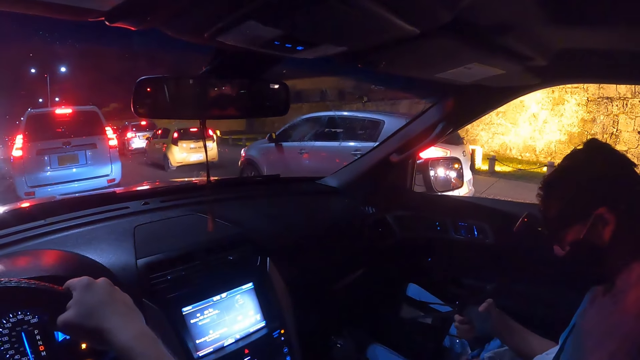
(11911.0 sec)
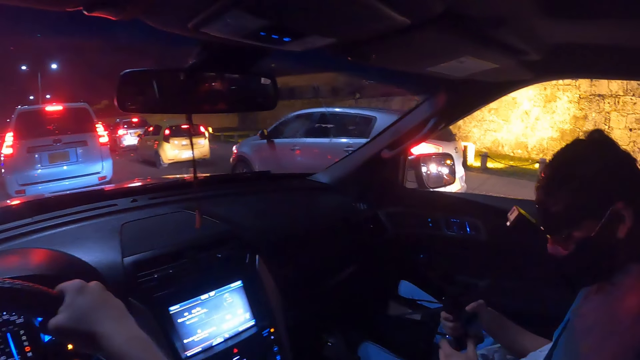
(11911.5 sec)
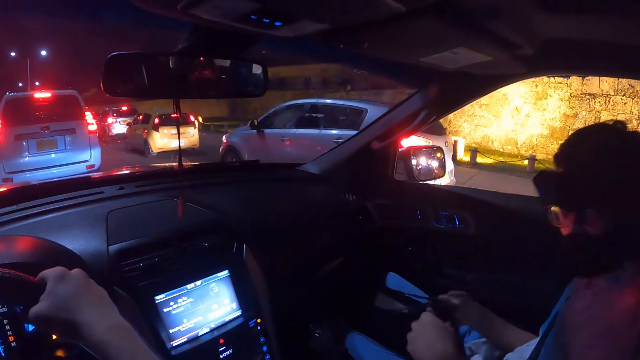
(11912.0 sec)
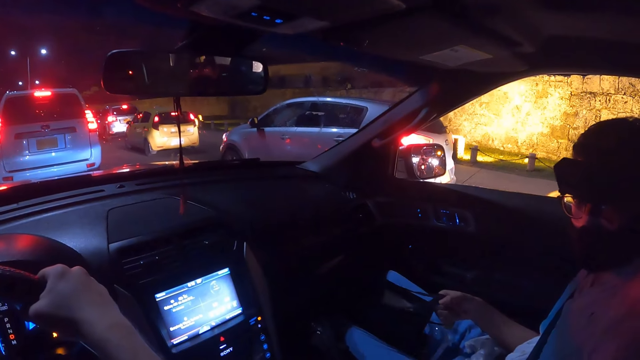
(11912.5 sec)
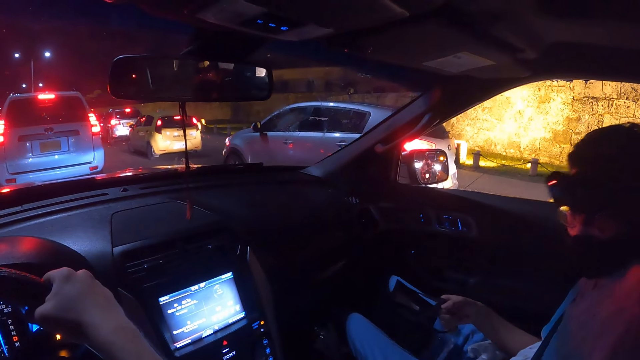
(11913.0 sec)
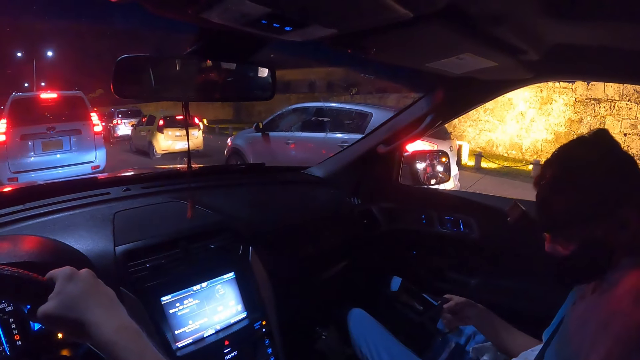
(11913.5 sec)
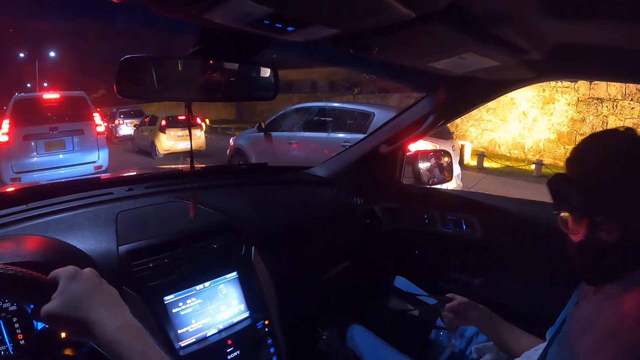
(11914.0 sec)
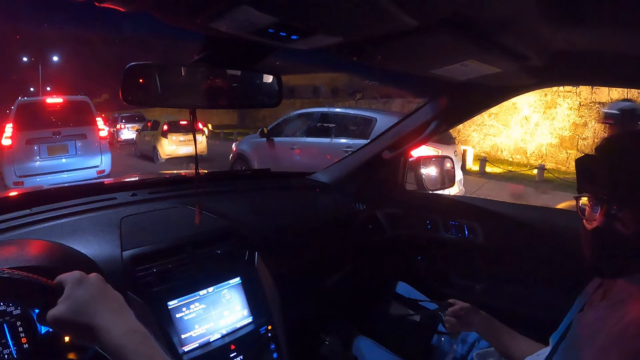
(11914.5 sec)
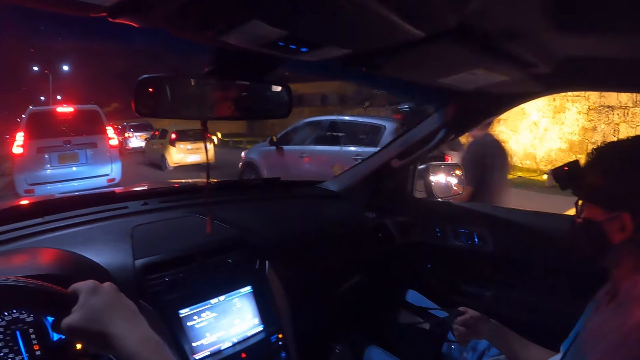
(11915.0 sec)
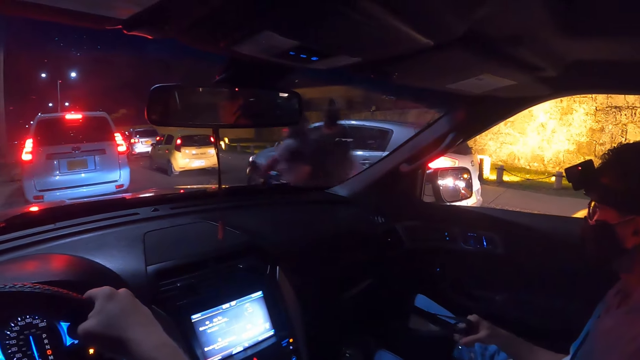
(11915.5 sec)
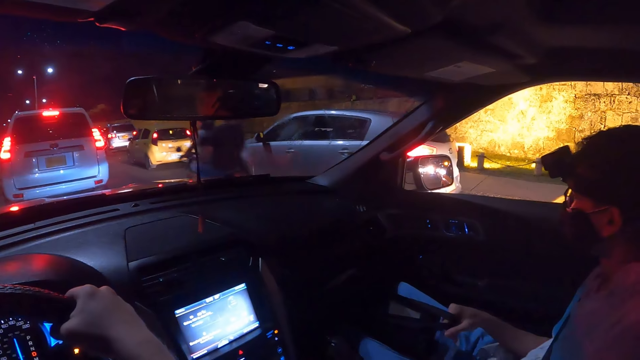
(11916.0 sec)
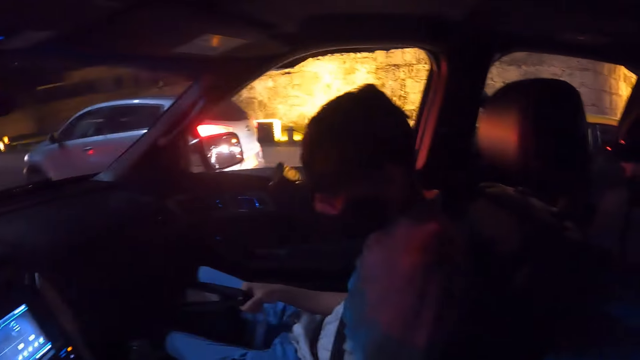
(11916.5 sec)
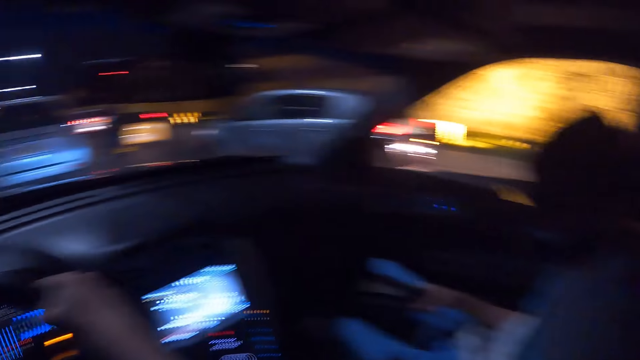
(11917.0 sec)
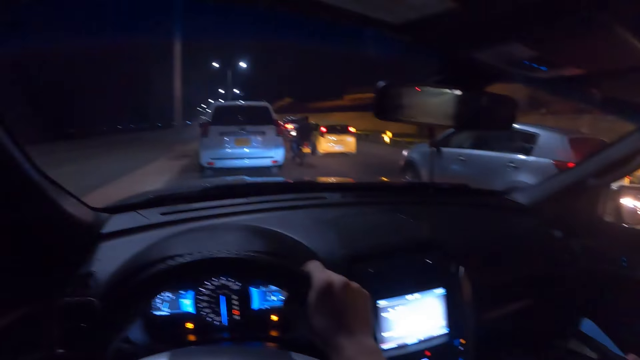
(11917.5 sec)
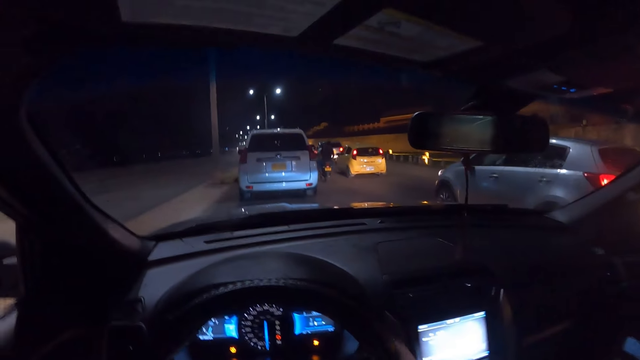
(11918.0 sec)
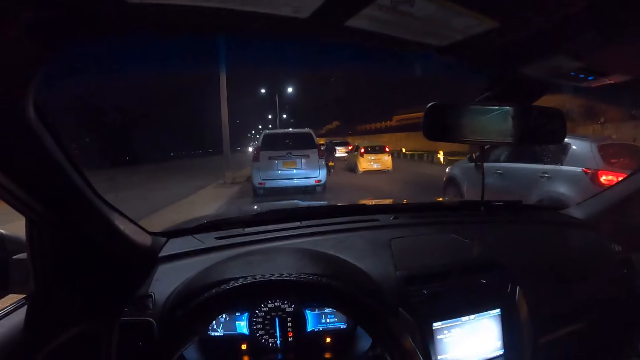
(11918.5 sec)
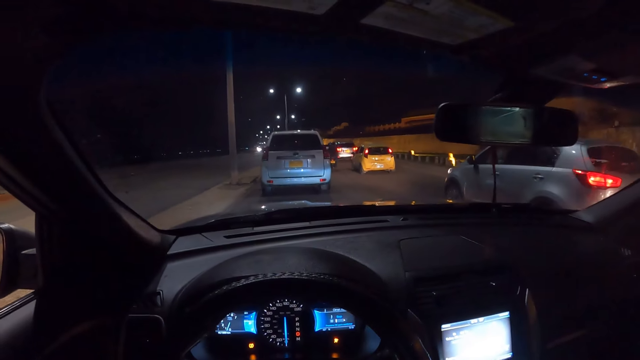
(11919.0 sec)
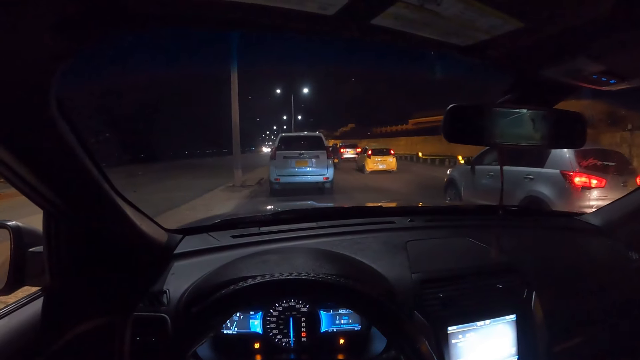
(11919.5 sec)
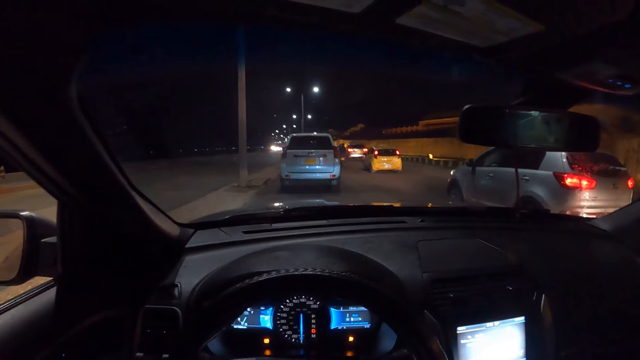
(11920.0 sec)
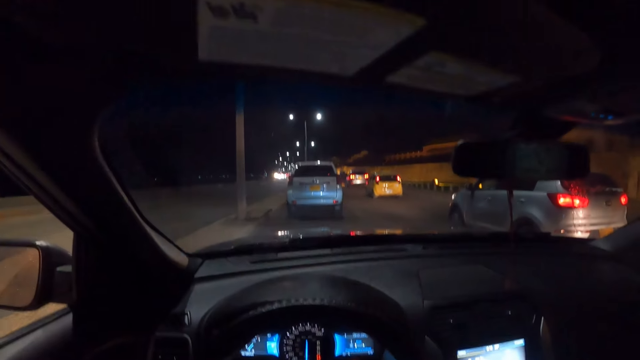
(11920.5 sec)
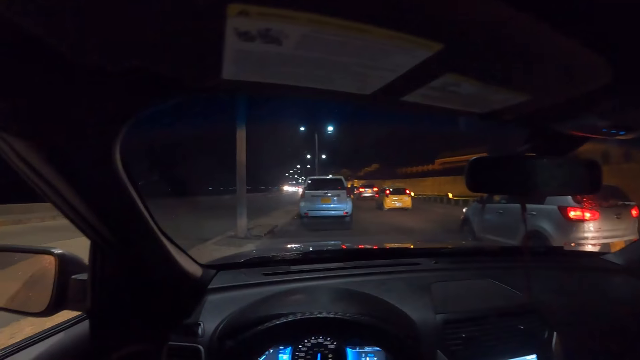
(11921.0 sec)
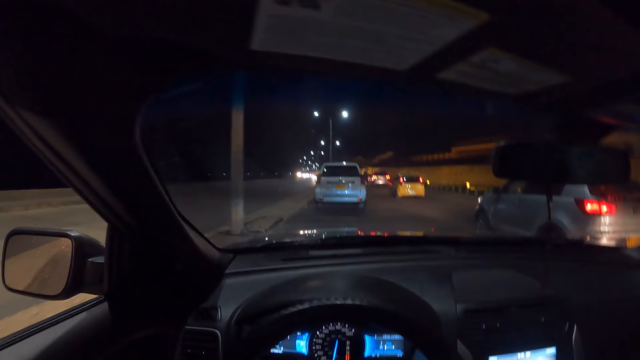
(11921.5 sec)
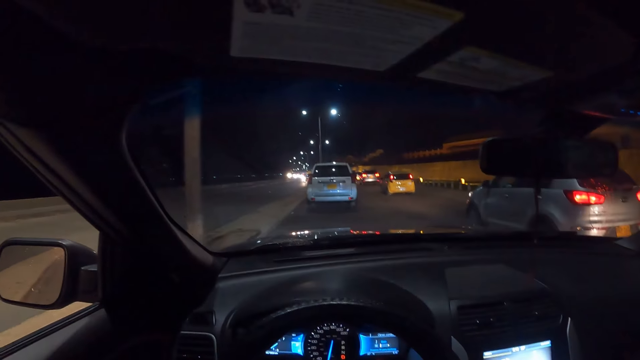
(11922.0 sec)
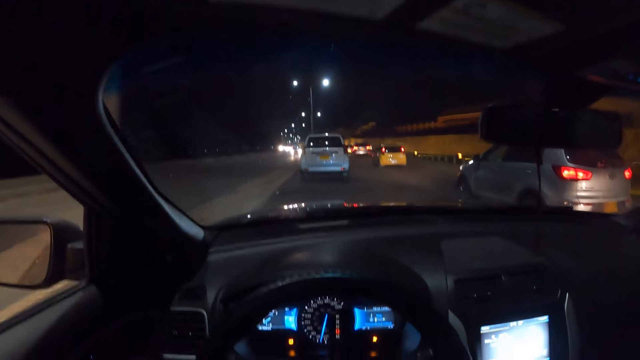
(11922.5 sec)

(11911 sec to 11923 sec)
The man holds the phone with both hands. The man passes the phone to the left hand and holds the phone with his left hand. A motorcycle rides past the camera wearer. They drive a car on the road.

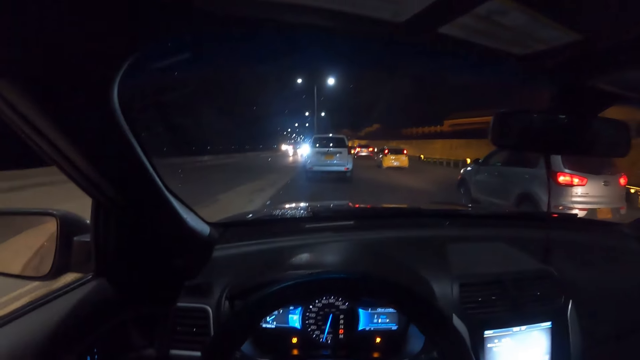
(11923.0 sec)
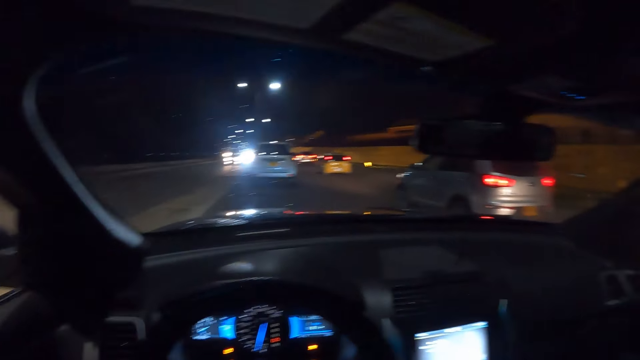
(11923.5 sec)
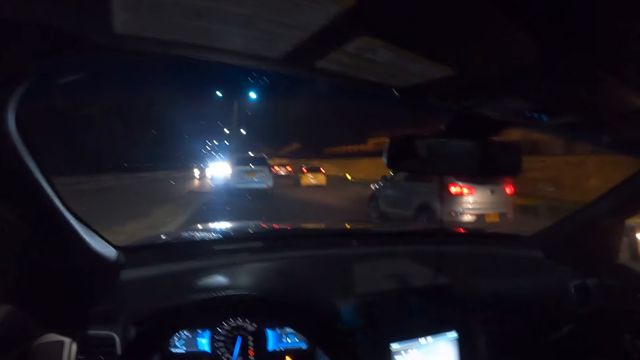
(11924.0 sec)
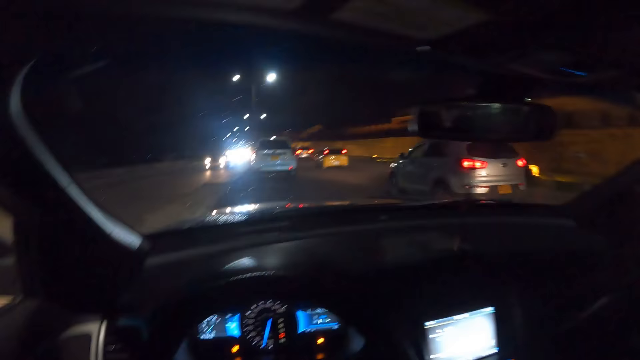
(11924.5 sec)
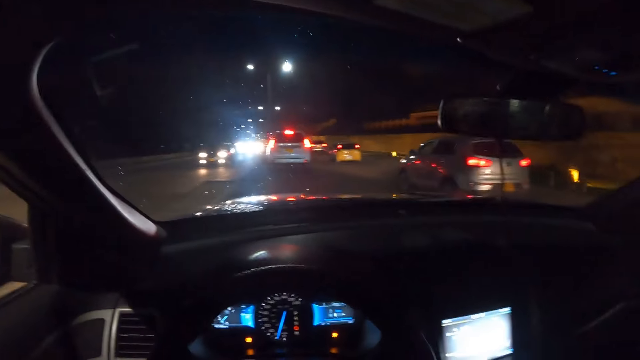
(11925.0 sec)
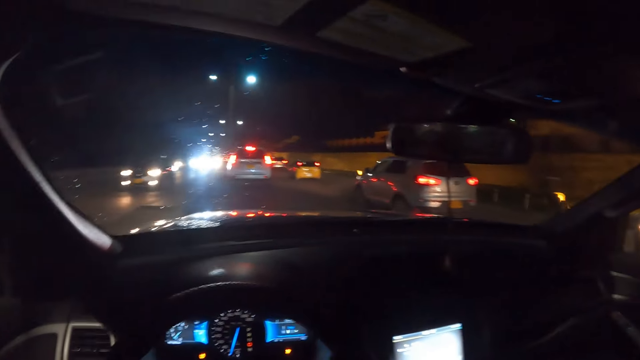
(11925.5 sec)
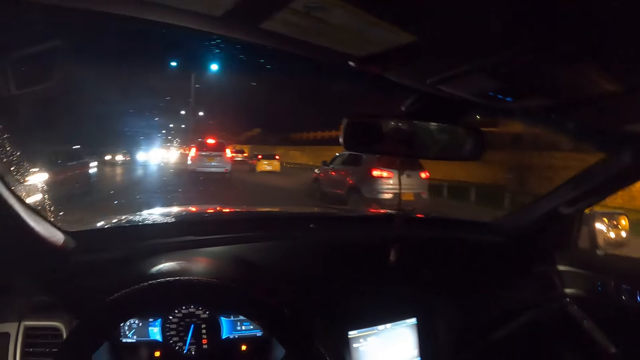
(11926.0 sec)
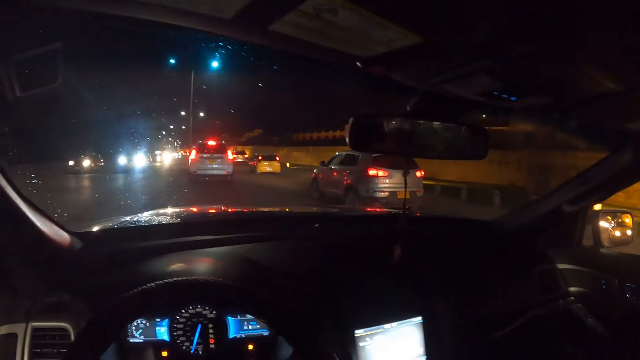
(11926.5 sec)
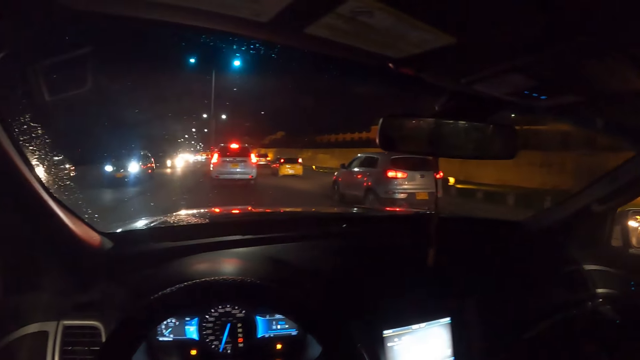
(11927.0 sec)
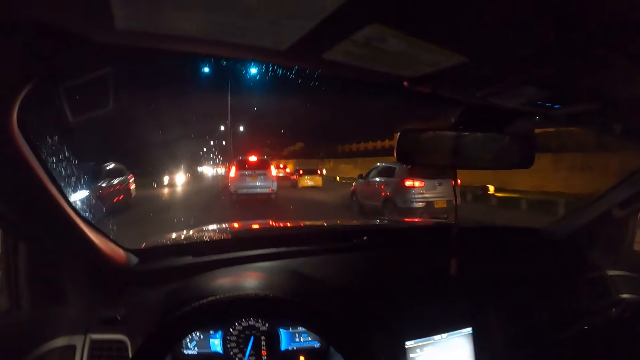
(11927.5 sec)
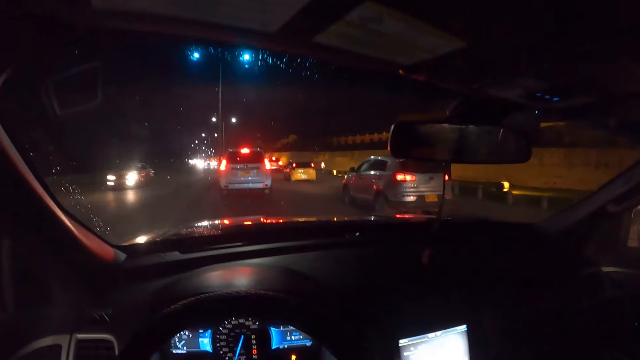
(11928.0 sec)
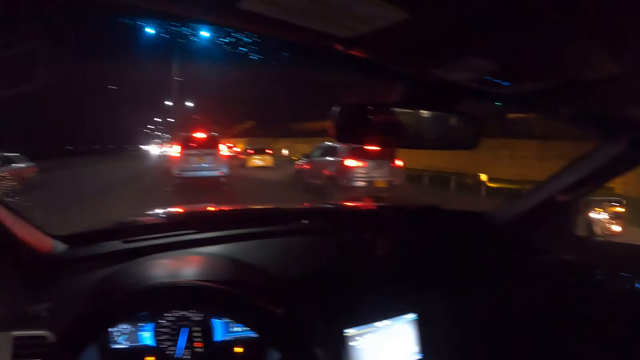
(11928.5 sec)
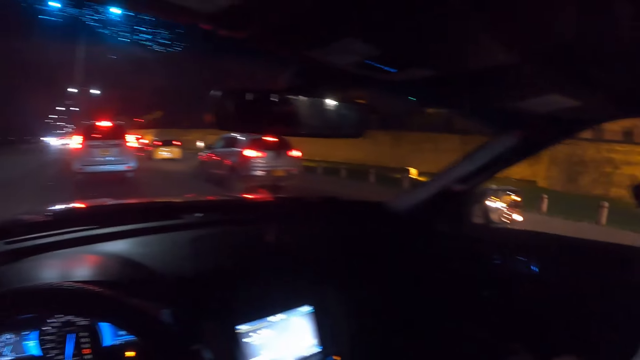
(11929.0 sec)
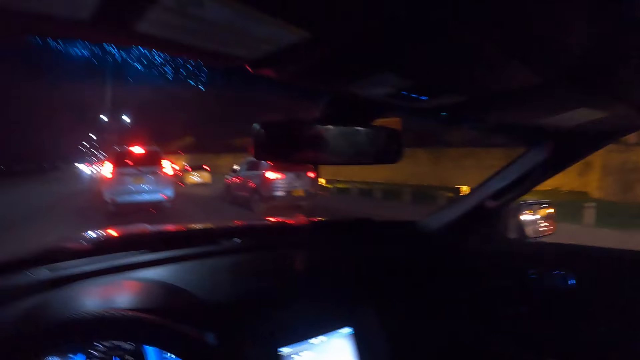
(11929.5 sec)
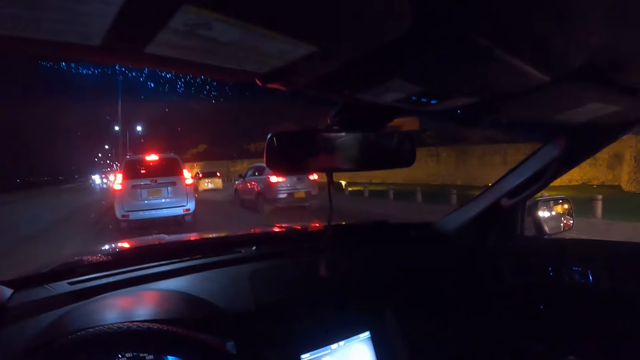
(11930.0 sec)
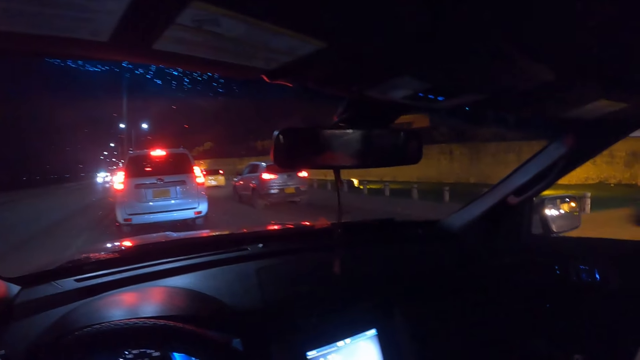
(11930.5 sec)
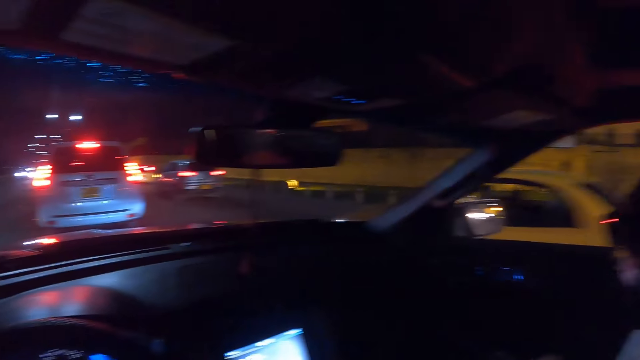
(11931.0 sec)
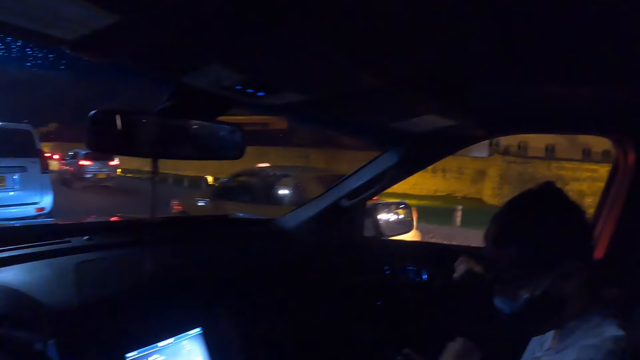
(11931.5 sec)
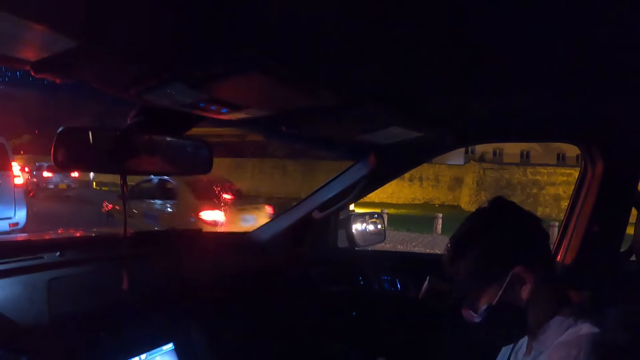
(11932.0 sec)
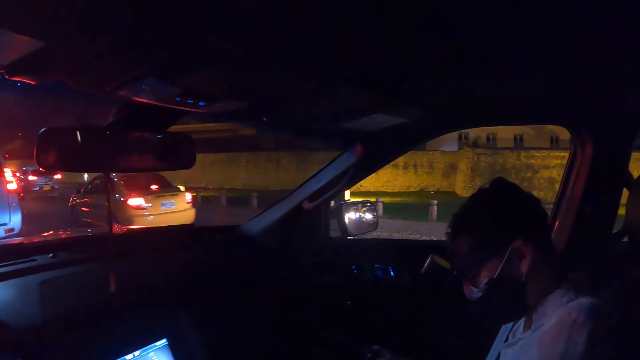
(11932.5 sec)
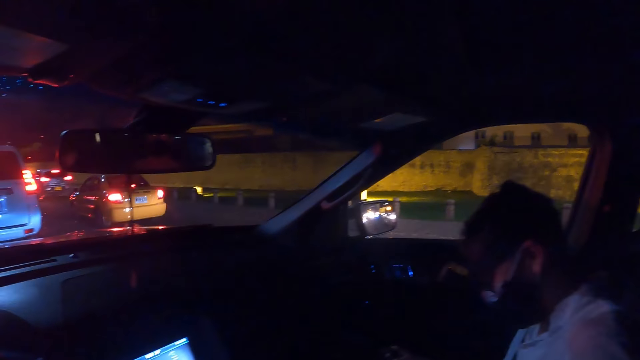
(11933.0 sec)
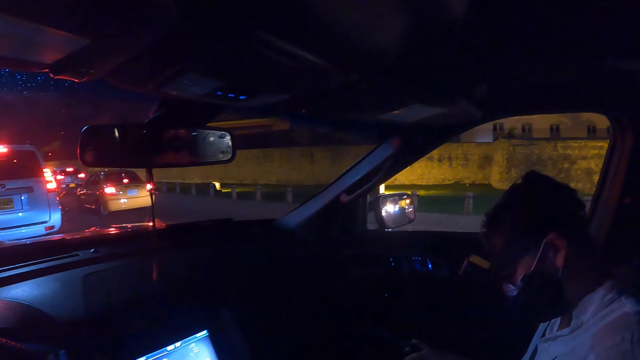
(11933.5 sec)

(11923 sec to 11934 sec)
A car drives past the camera wearer repeatedly. They look around.
